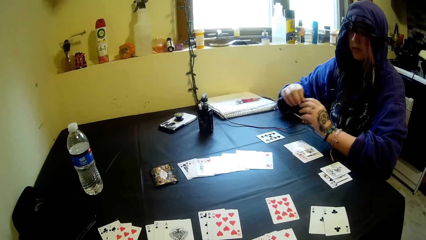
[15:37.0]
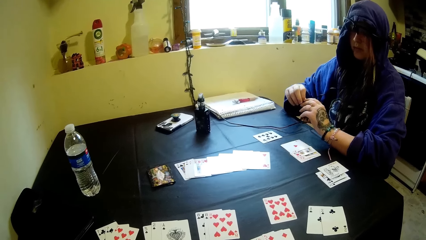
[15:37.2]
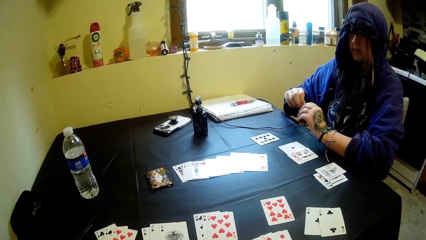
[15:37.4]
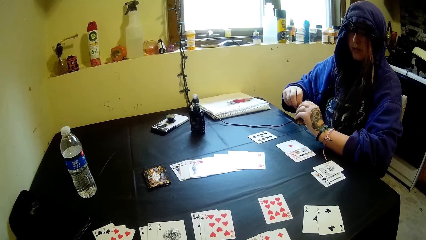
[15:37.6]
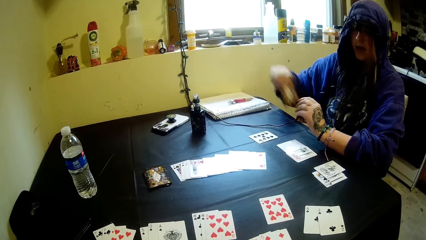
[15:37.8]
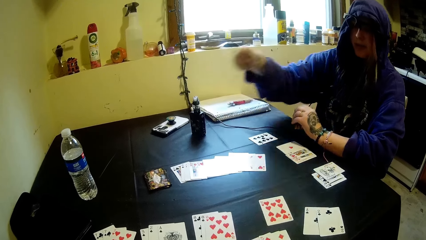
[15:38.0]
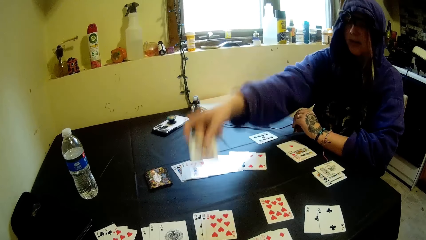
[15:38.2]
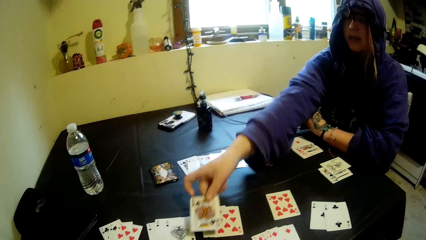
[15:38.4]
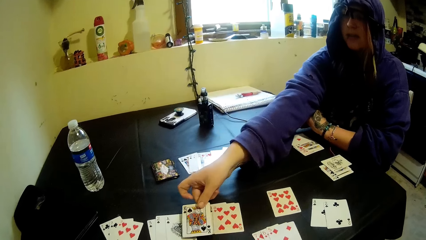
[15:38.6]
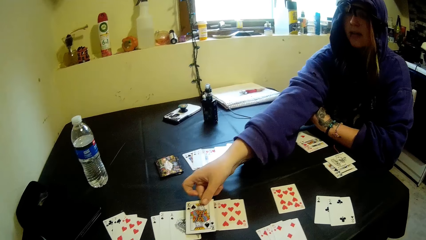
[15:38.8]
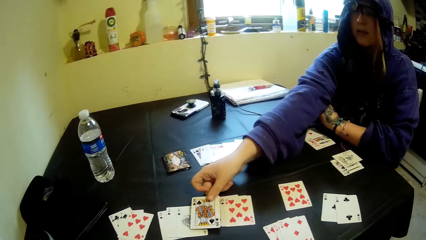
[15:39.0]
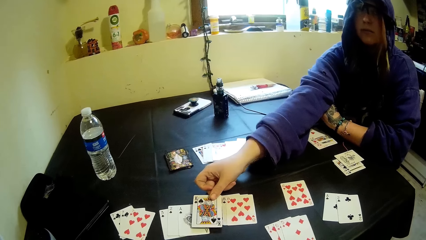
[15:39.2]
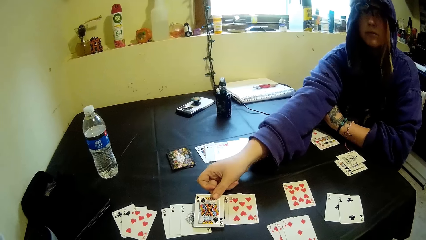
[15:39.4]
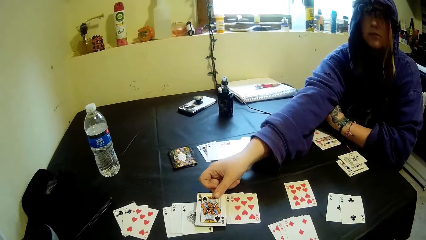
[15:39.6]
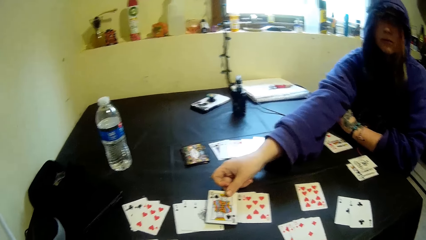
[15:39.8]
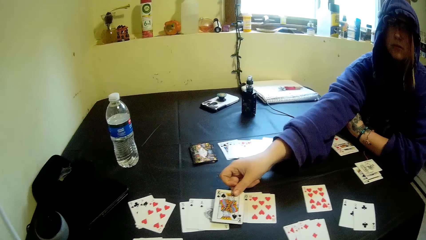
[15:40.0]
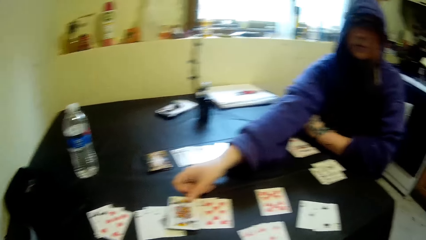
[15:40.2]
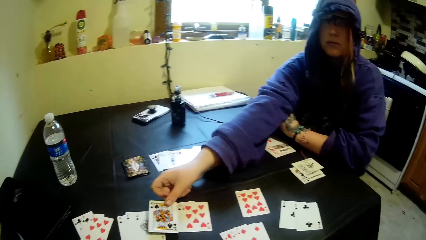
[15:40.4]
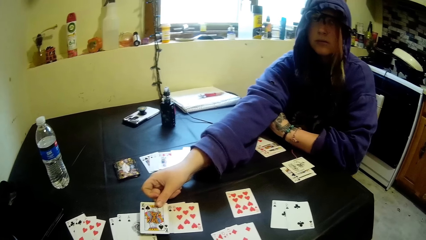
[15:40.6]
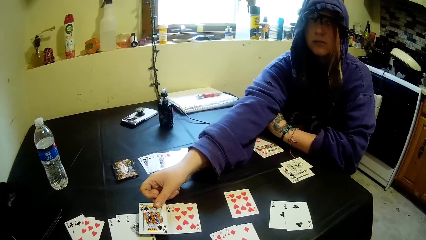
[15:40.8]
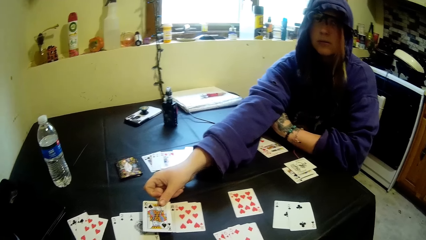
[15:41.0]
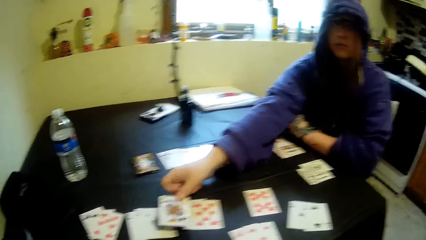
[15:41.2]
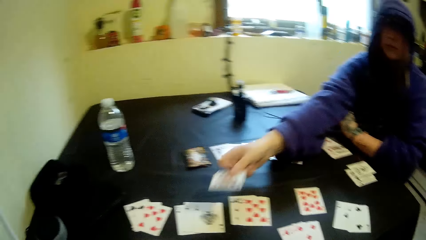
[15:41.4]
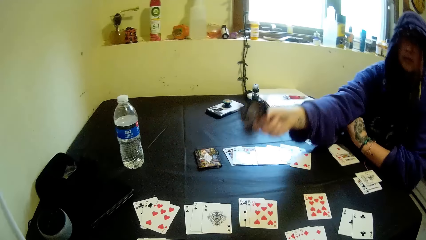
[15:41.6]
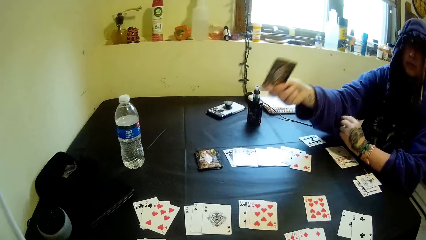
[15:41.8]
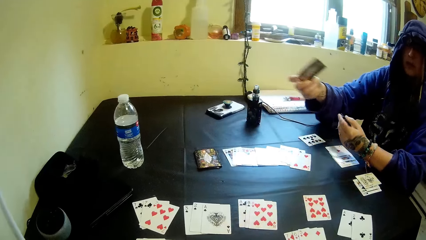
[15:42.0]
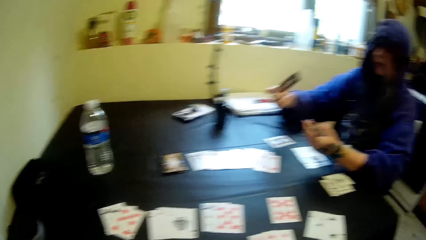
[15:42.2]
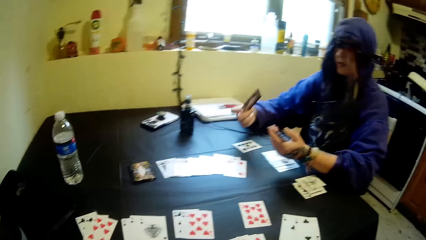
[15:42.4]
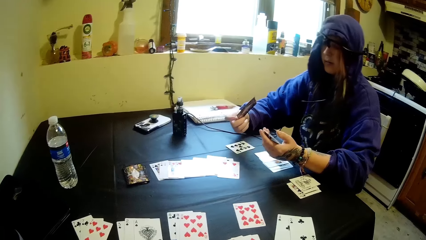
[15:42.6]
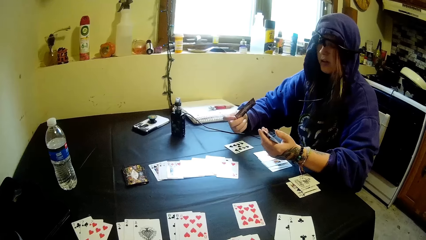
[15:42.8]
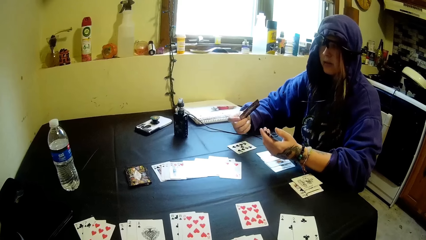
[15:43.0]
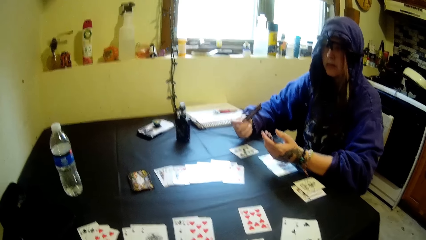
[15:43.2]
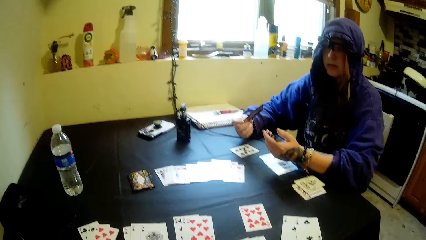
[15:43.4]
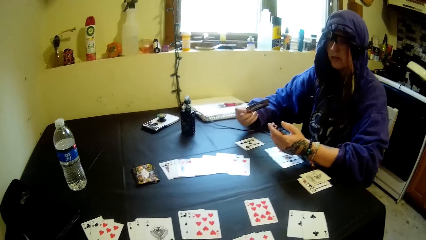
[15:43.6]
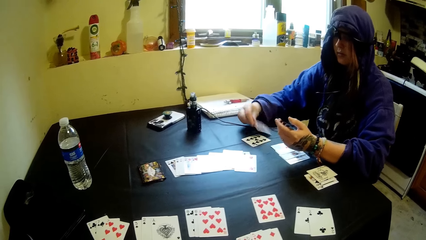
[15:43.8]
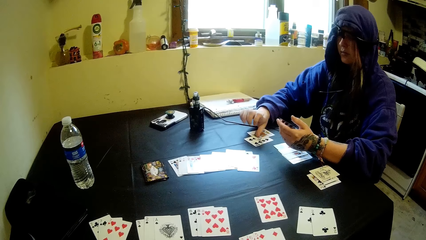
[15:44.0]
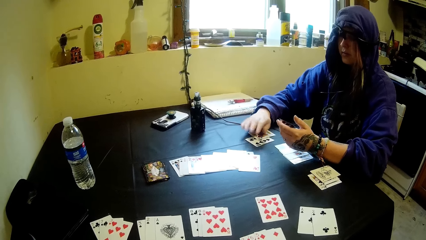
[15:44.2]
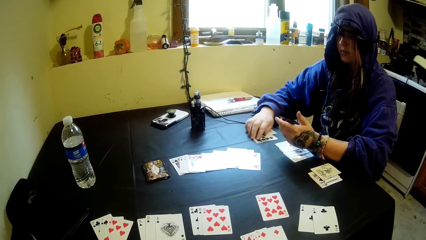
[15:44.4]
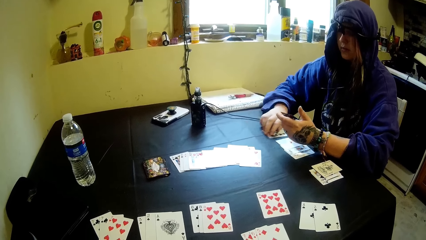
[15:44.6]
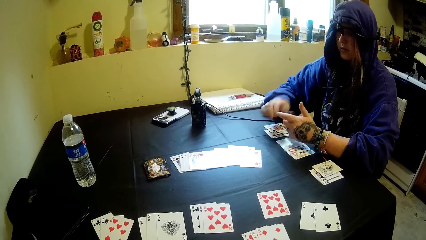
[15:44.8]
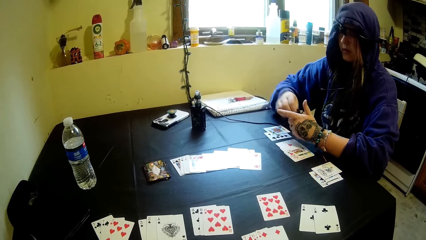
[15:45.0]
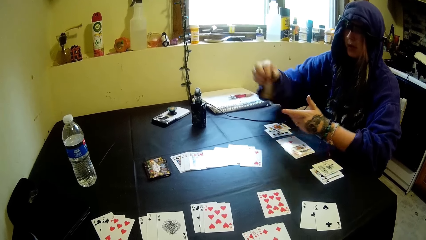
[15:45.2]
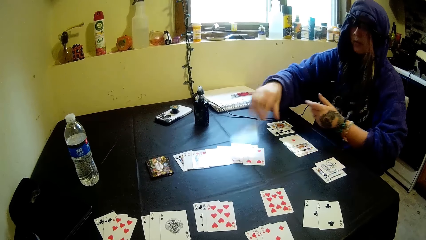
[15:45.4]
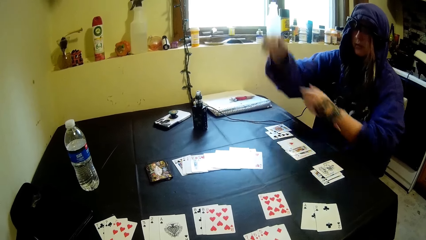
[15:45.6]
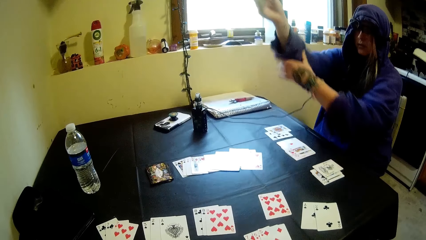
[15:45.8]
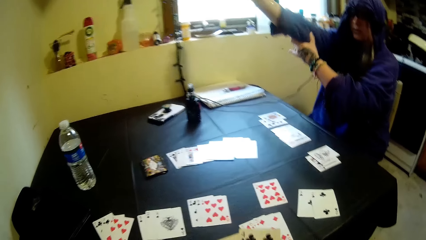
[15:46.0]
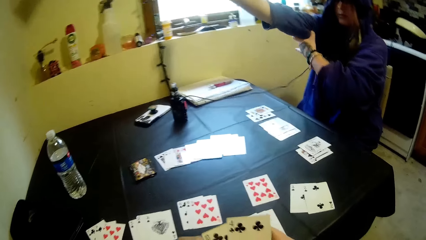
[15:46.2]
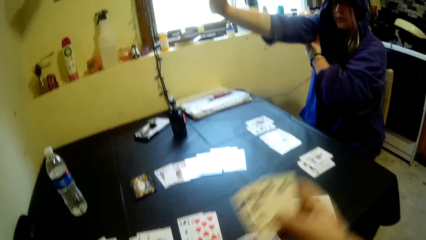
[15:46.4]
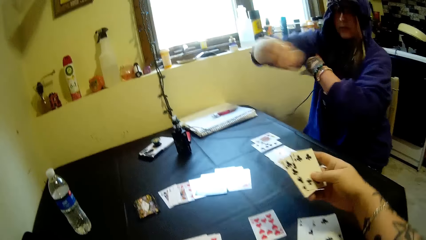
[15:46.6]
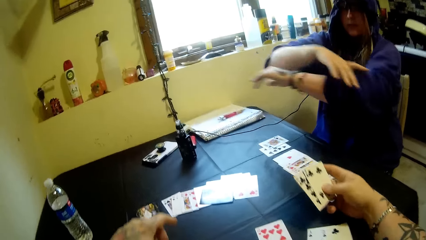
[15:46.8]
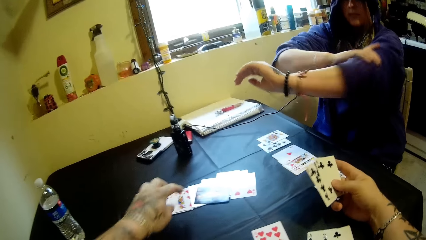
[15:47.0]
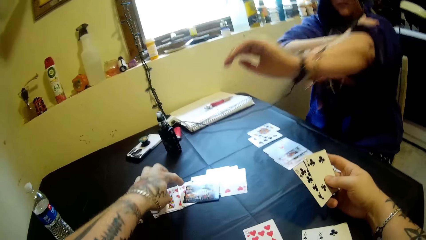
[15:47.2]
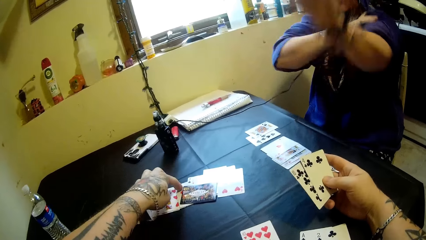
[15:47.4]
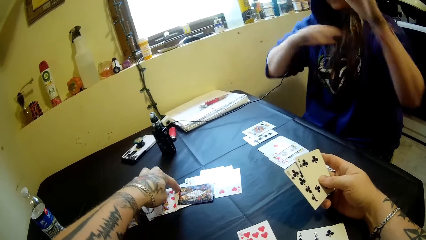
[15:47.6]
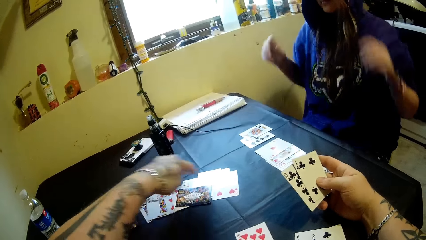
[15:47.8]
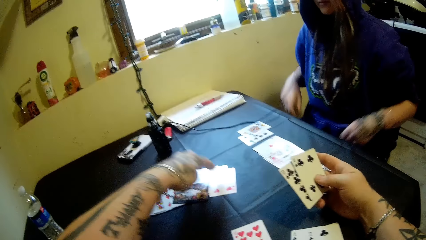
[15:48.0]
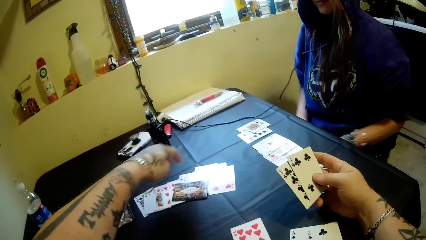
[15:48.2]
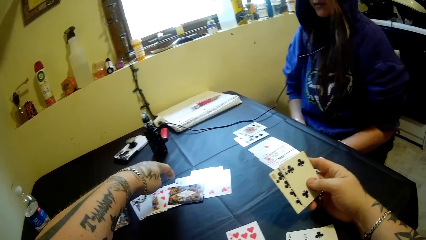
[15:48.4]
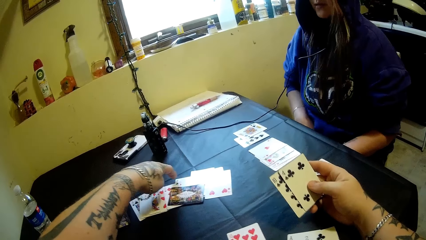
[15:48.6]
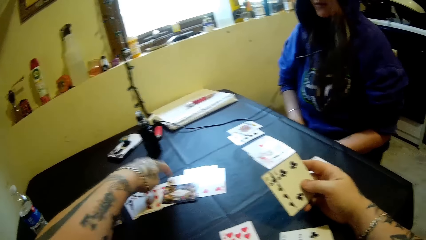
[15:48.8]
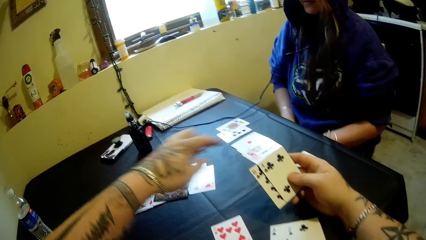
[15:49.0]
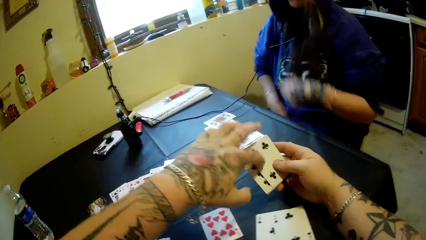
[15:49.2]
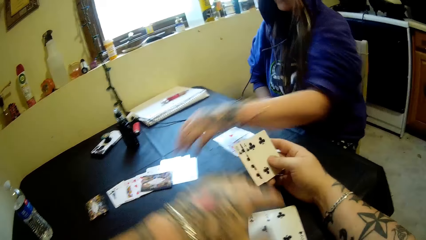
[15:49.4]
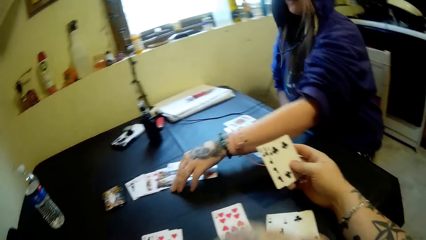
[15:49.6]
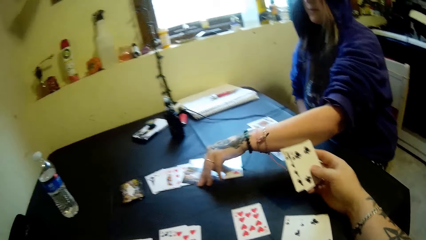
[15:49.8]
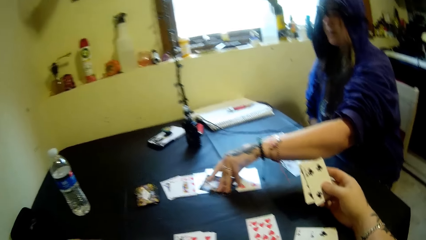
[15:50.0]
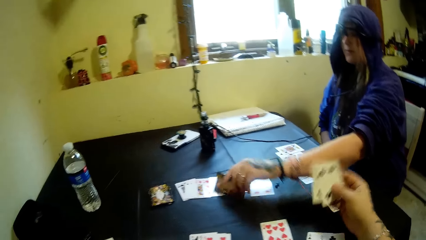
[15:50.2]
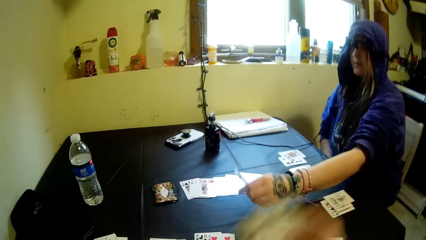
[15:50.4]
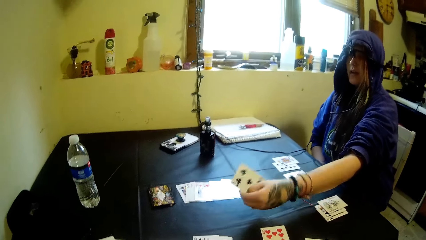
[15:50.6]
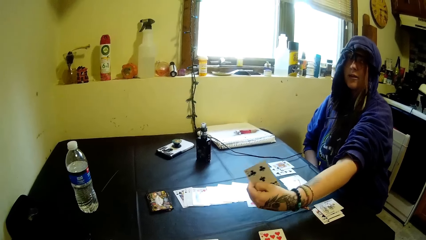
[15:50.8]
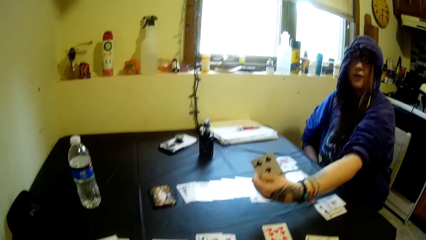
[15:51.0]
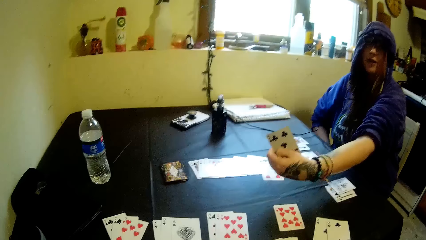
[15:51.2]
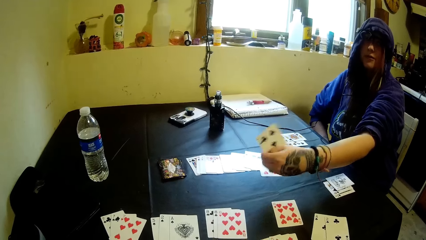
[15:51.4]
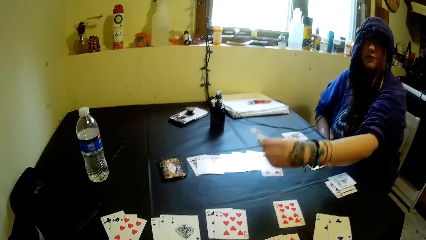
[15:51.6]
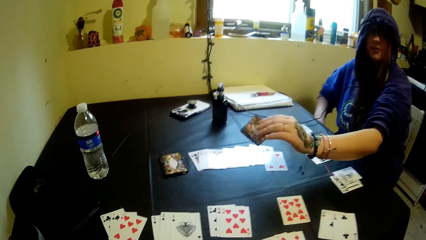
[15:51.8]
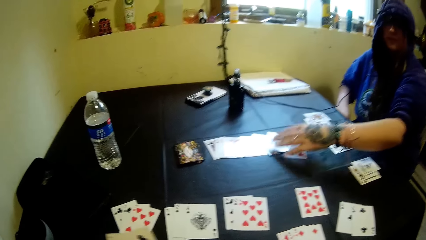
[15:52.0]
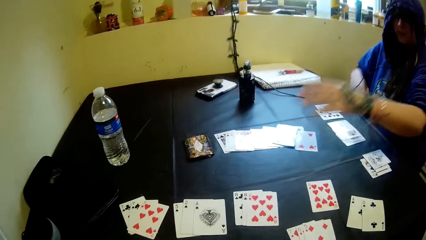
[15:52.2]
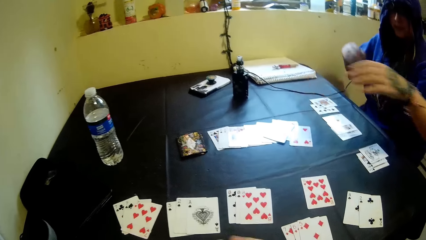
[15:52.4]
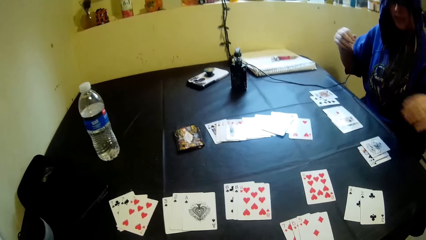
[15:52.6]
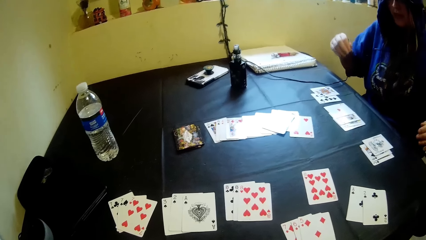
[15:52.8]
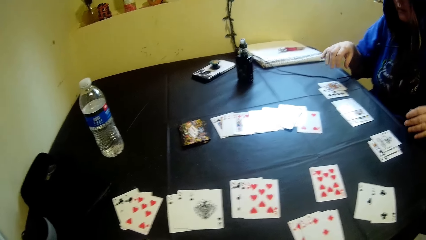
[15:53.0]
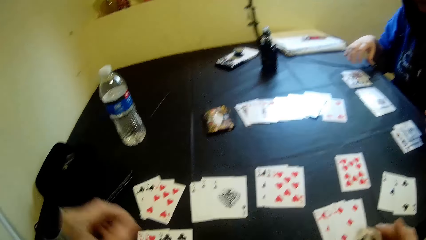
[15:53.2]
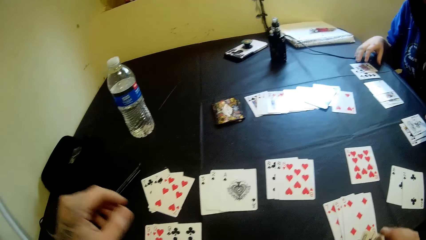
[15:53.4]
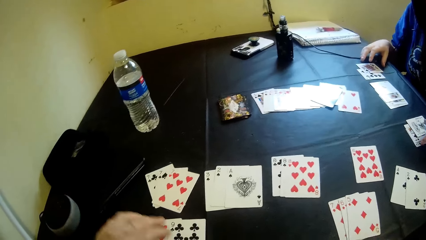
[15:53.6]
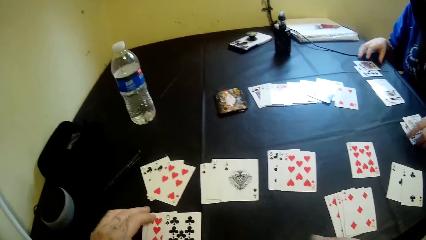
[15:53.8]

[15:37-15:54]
A woman puts the playing card on the table. She moves a card with her right hand. The camera wearer converses with the woman. The woman pulls the playing card. The camera wearer converses with the woman. The woman drops the card in her right hand on the table. She moves a card in her left hand with her right hand. She drops the card in her right hand on the table. The camera wearer converses with the woman. The woman adjusts her hoodie sweatshirt with her left hand. The camera wearer lifts the playing card. He points the playing card with the left hand. He converses with the woman. He touches the cards on the table with his left finger. He lifts the left hand. He converses with the woman. He pulls back the left hand. The woman picks a card on the table with her left hand. The camera wearer converses with the woman. The woman drops the card in her left hand on the table.
